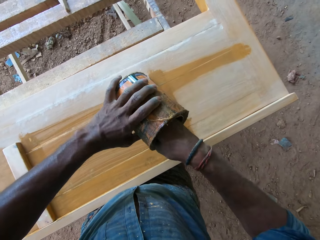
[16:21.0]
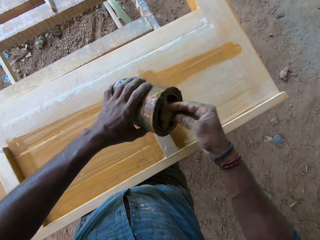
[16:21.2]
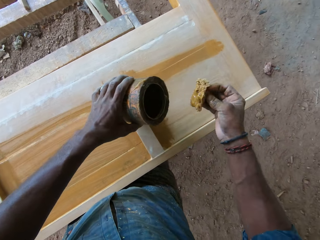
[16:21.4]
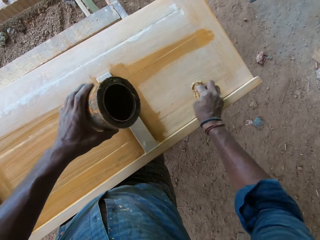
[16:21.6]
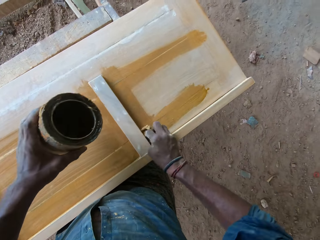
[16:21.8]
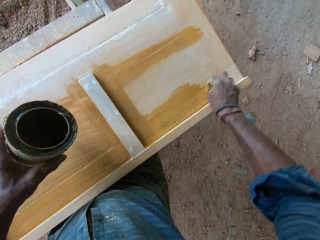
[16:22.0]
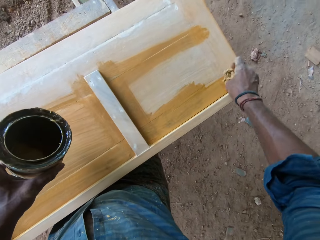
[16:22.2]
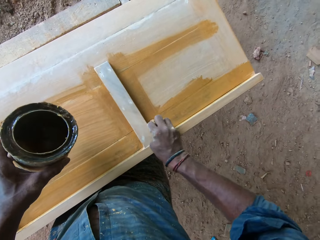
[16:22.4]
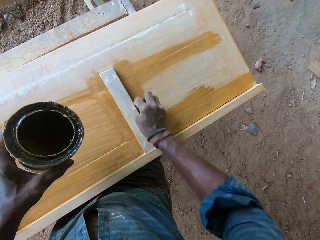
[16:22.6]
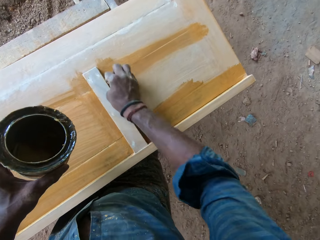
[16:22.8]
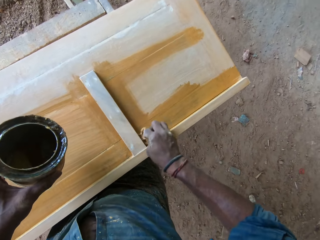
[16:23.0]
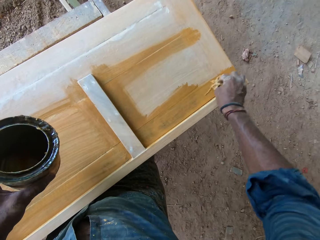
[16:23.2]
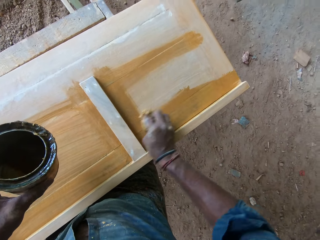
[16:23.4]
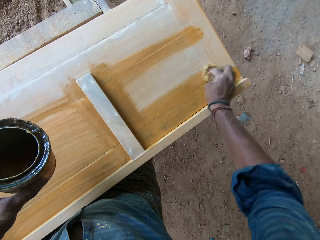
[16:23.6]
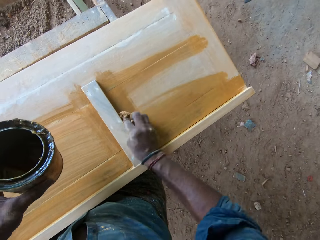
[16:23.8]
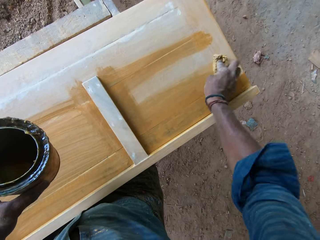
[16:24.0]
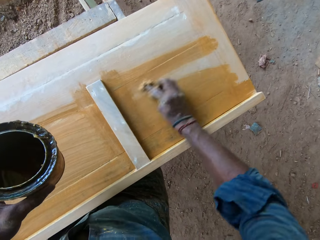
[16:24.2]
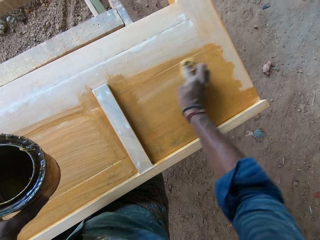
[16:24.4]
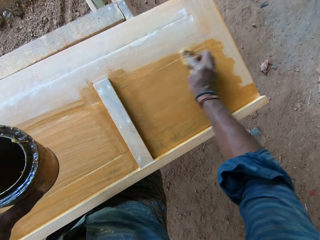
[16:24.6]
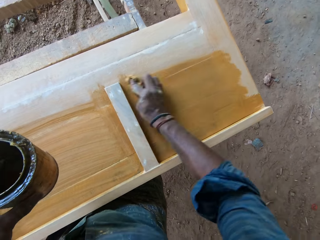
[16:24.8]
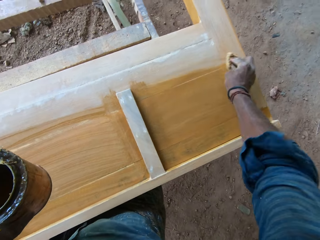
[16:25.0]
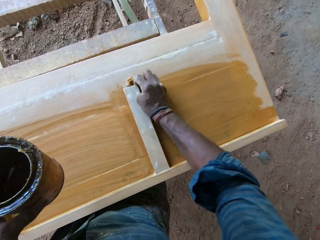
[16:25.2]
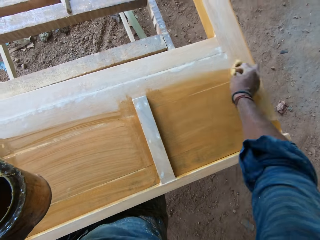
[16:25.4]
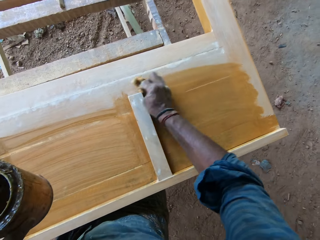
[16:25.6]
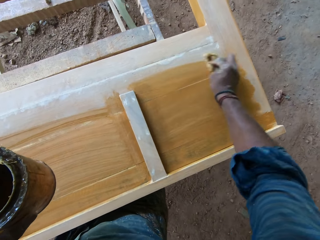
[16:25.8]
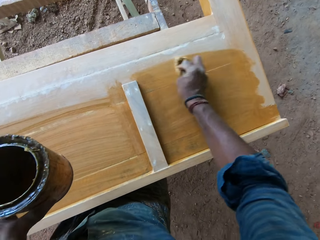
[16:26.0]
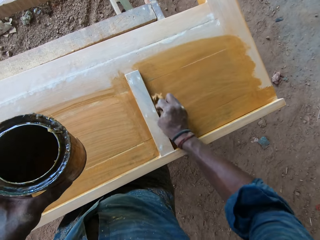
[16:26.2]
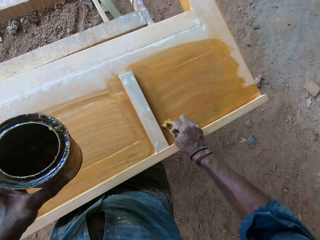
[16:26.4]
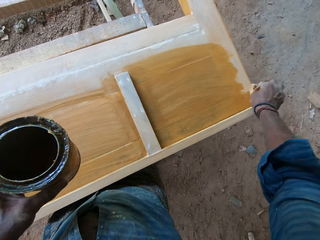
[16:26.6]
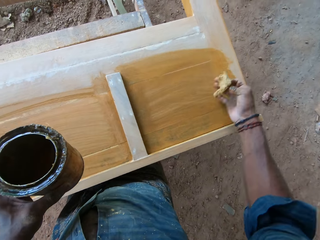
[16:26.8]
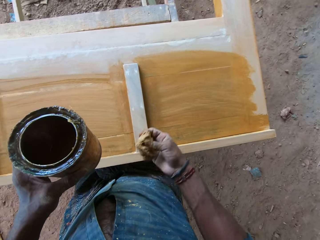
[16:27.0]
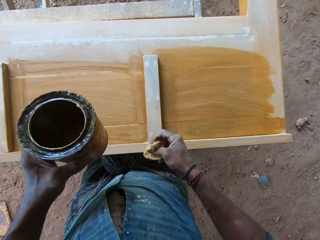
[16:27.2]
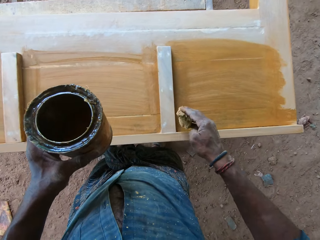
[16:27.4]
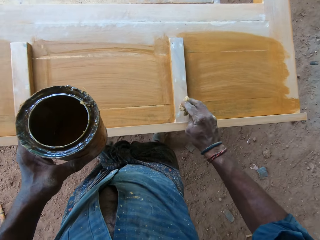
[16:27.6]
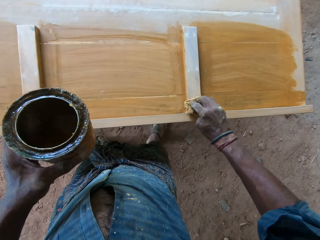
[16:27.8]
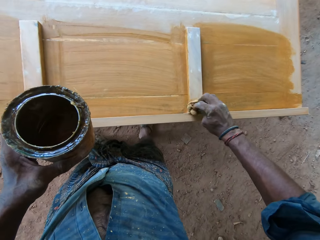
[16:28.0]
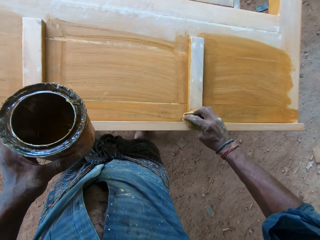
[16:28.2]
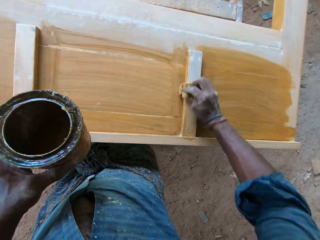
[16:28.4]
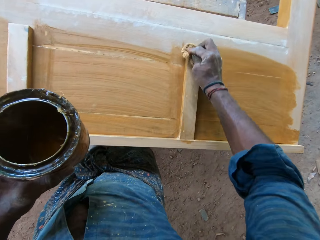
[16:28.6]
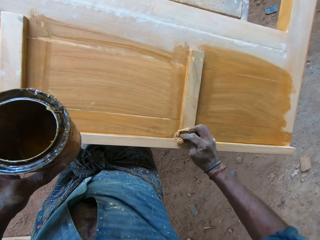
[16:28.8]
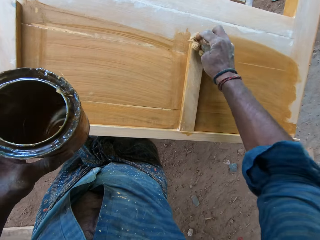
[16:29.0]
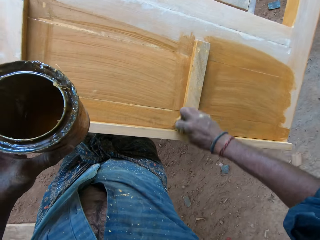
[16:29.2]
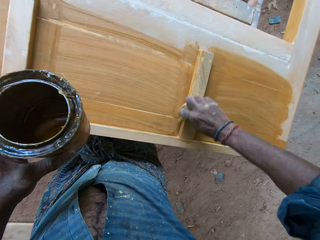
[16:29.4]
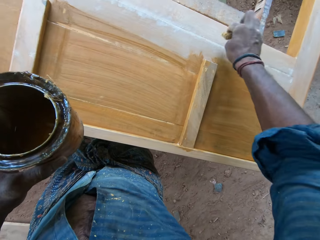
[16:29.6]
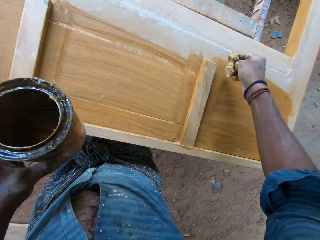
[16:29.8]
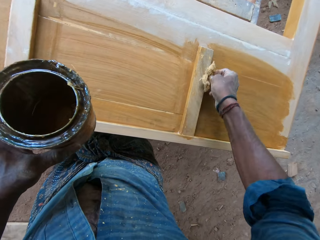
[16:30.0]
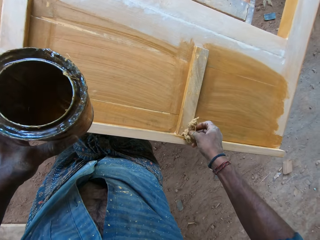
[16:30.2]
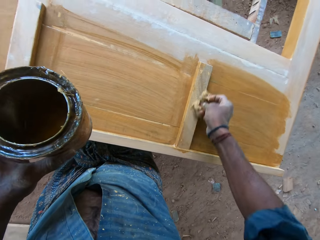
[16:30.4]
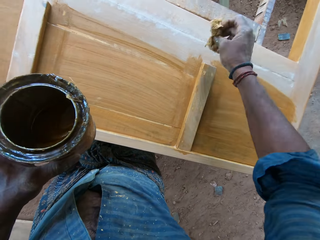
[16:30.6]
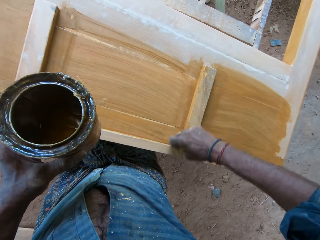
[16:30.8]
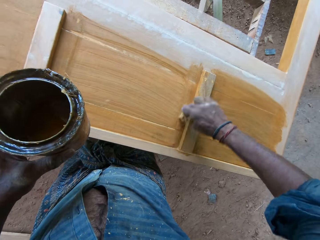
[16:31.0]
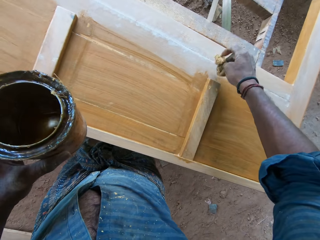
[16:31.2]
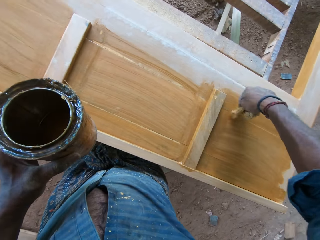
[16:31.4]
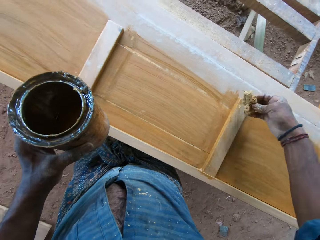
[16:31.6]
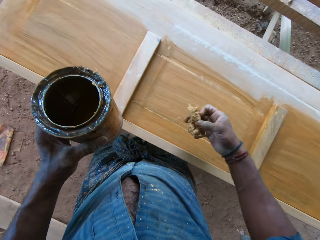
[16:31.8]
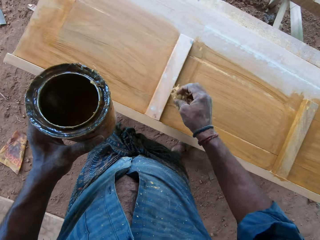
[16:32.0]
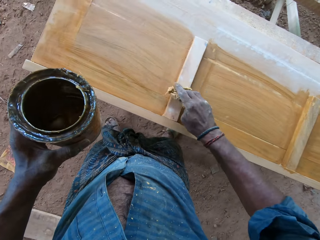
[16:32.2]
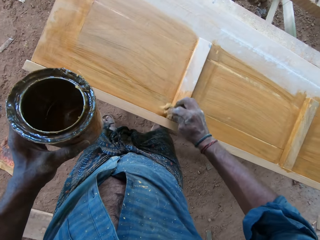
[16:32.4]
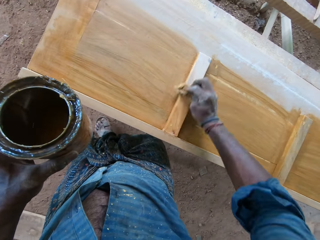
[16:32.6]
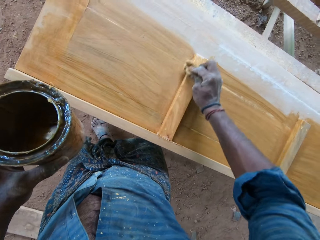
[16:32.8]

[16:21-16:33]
The camera wearer removes the thinner inside the container with a sponge. They apply the thinner on the headboard with the sponge.

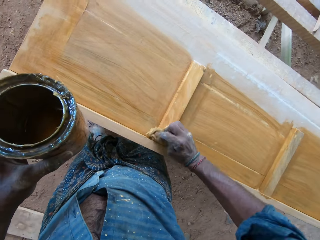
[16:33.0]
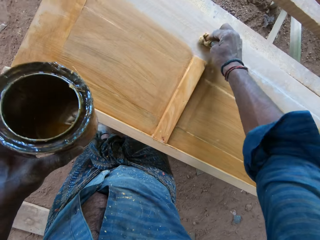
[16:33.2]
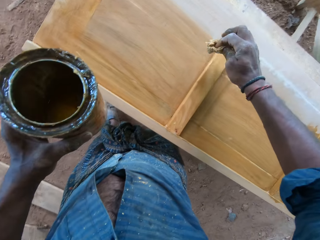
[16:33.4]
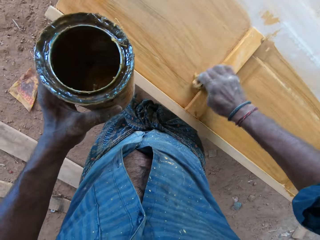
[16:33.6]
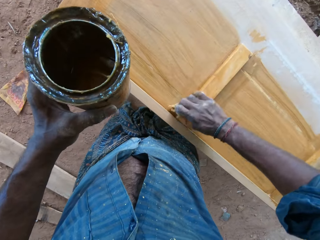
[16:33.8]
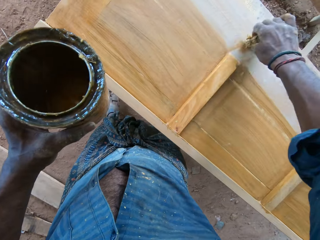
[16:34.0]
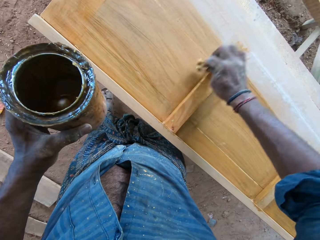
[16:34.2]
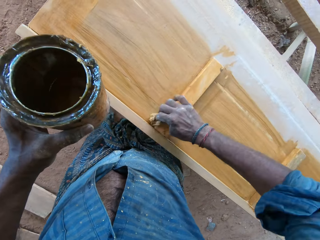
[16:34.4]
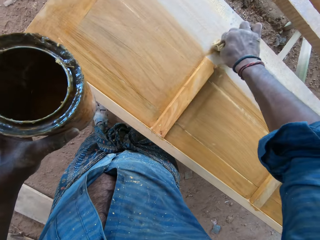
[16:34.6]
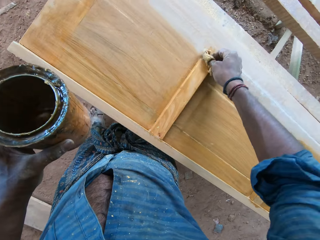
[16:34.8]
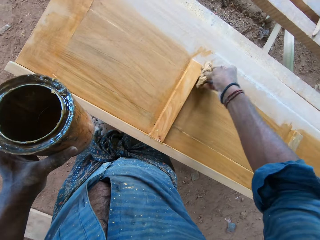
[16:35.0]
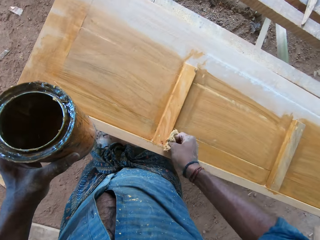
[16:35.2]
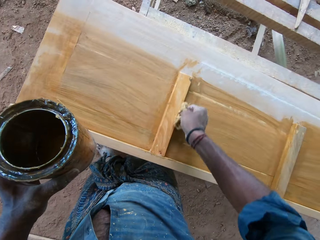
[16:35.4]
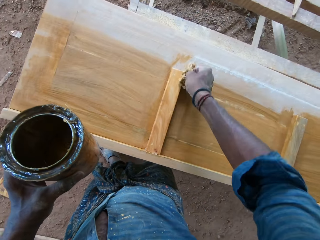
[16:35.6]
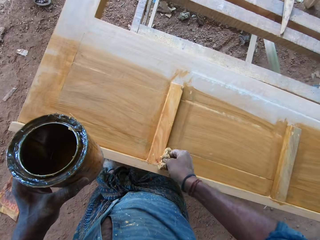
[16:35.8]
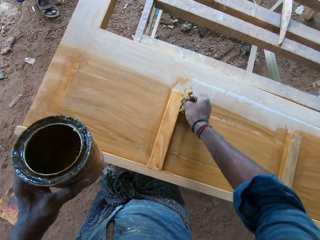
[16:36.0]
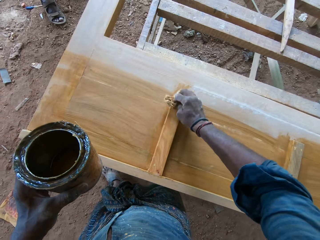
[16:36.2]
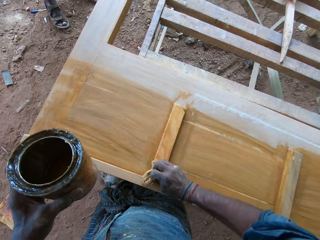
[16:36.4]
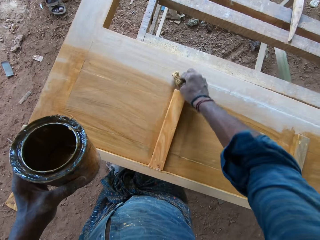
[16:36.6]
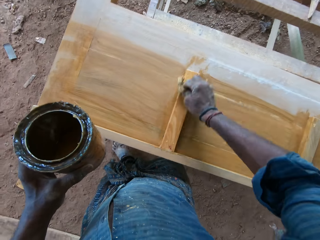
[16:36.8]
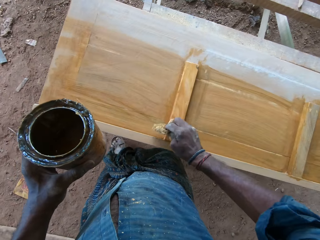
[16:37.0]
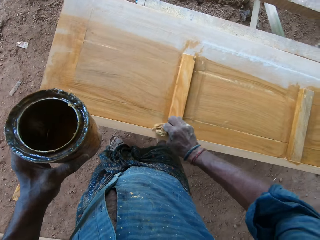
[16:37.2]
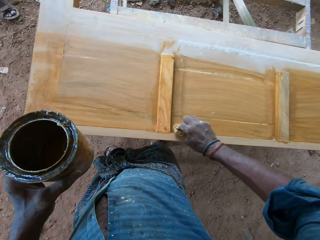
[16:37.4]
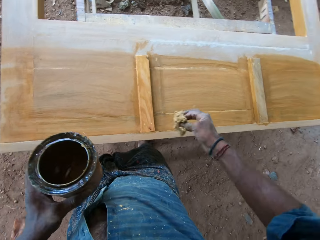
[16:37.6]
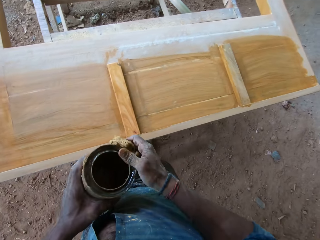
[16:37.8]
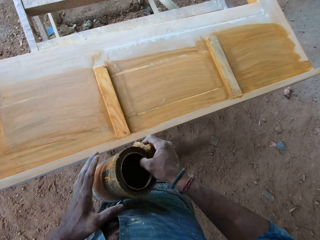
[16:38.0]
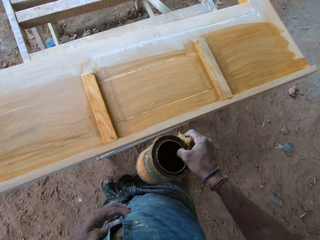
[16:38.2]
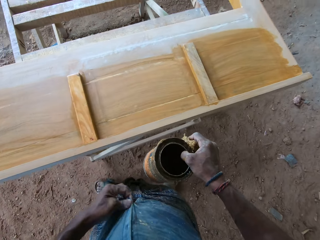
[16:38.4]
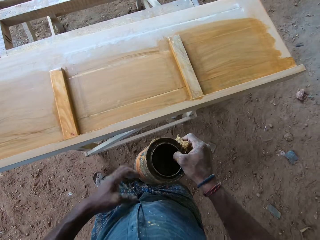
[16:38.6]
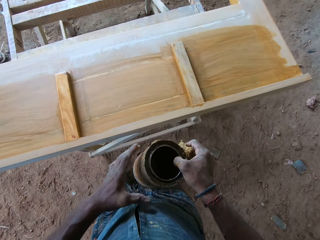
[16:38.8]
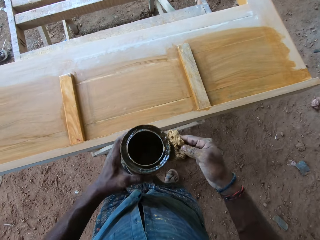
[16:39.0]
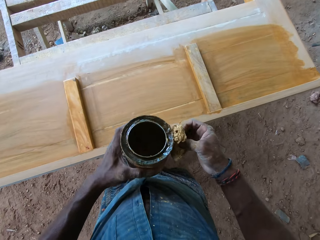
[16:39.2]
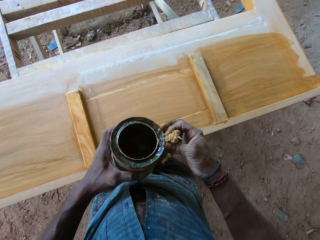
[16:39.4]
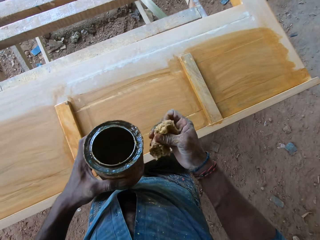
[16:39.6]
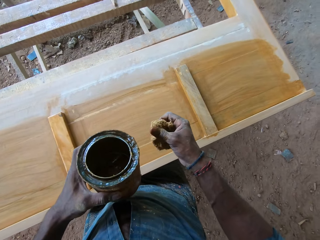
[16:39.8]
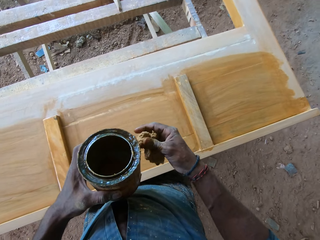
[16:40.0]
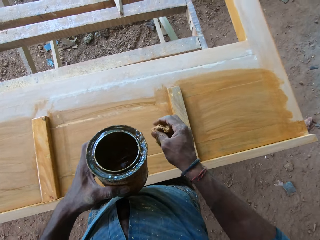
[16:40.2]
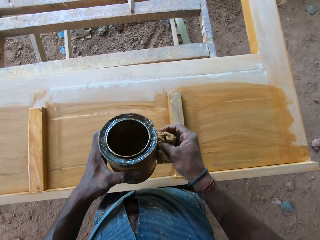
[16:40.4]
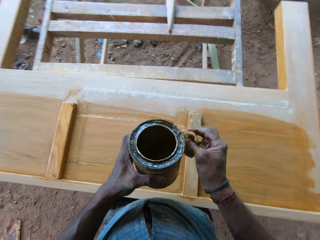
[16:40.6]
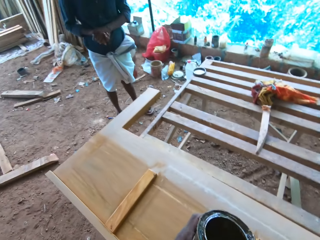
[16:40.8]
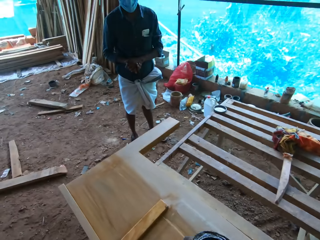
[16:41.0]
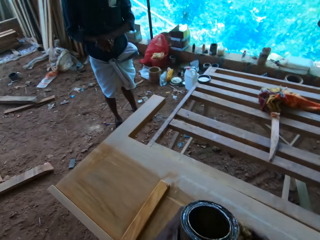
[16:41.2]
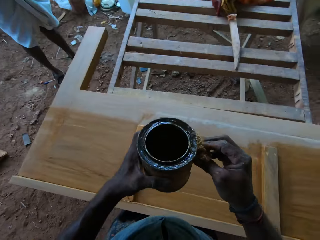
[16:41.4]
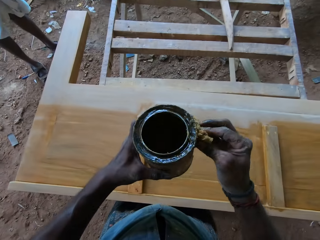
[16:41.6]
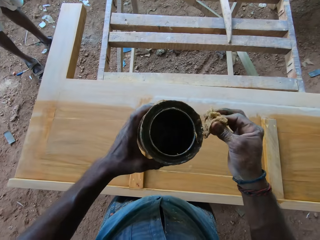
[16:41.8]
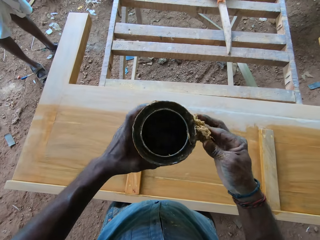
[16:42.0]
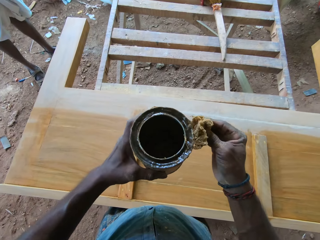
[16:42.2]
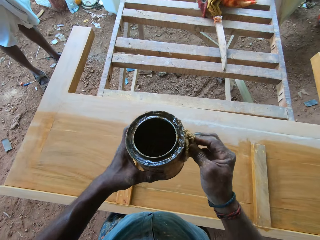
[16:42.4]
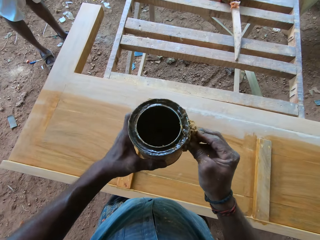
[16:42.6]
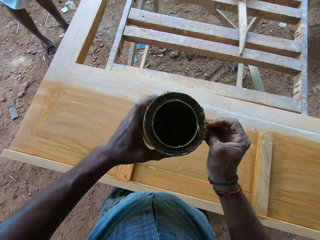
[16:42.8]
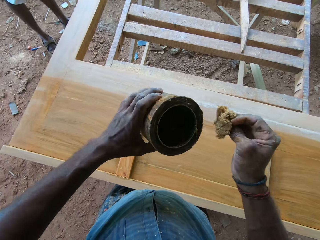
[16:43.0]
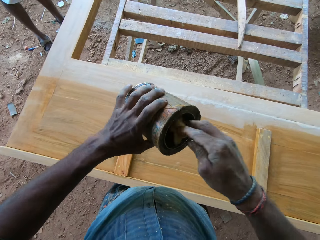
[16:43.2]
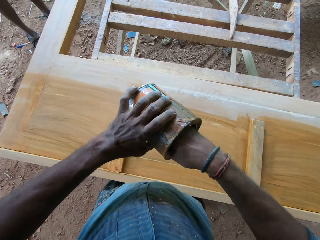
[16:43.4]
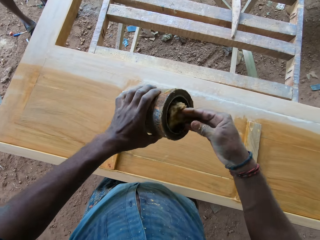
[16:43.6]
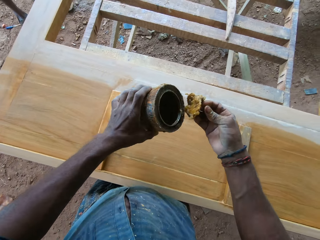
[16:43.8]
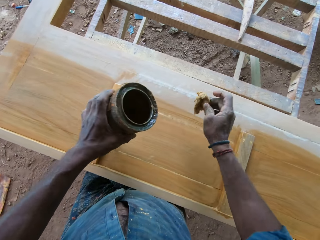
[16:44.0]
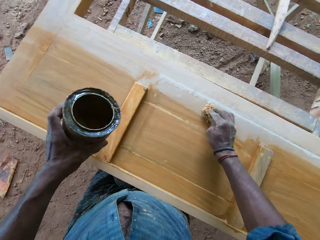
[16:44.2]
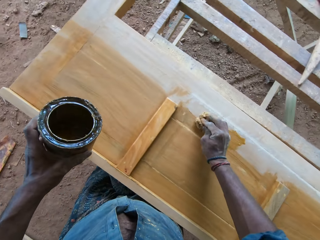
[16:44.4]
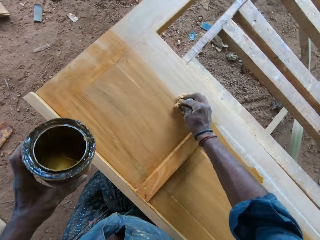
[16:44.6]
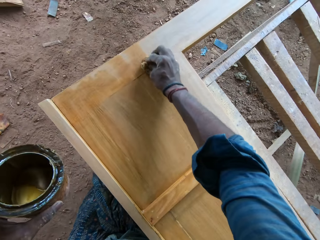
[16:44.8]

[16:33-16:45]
The camera wearer transfers the container to the right hand. They hold a cloth with the hand. They hold the container of the thinner on the right hand. They fold the sponge on the hand. They touch the cloth. They remove the thinner inside the container with the sponge. They apply the thinner on the headboard with the sponge.
